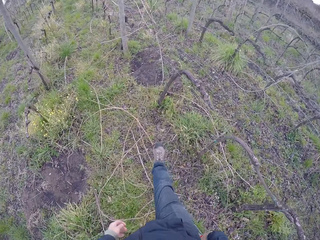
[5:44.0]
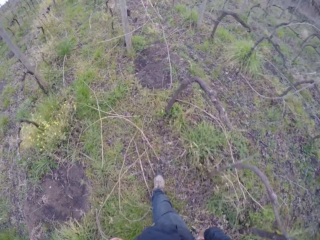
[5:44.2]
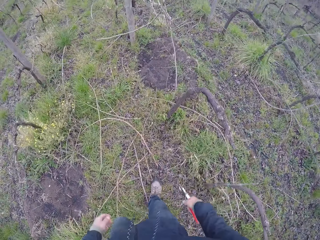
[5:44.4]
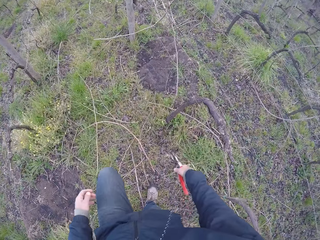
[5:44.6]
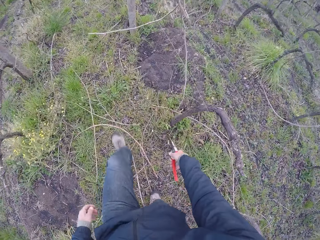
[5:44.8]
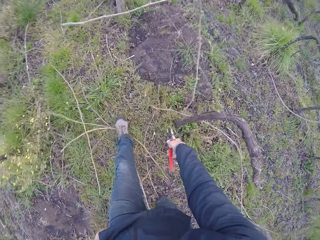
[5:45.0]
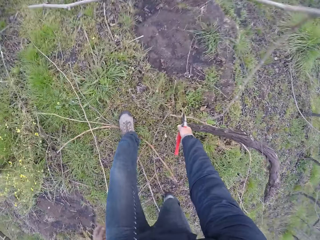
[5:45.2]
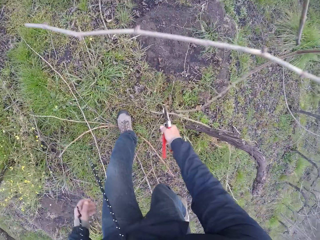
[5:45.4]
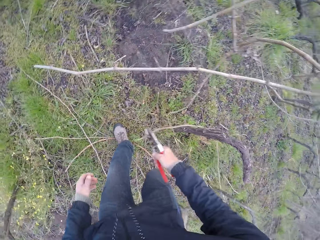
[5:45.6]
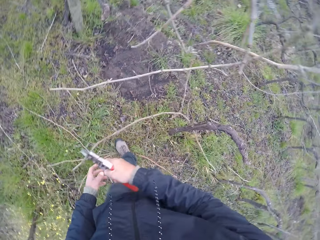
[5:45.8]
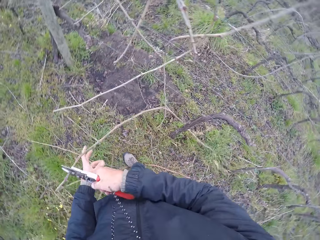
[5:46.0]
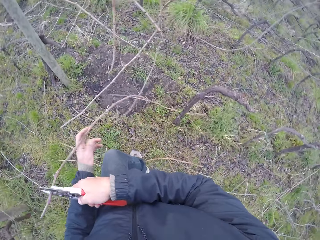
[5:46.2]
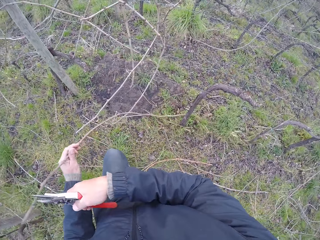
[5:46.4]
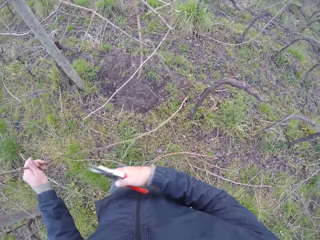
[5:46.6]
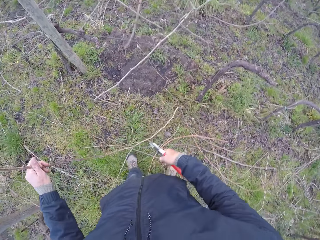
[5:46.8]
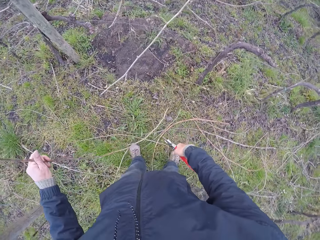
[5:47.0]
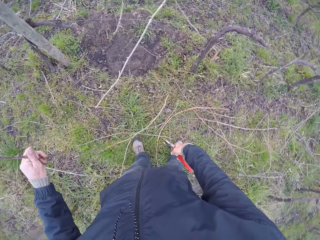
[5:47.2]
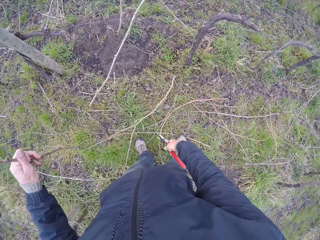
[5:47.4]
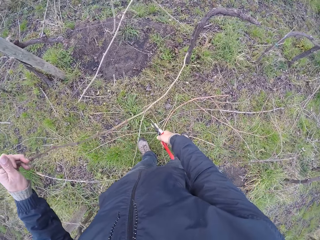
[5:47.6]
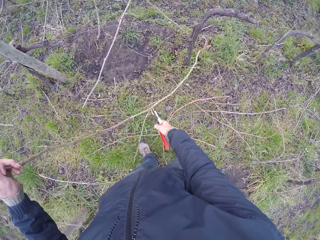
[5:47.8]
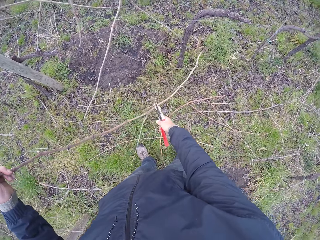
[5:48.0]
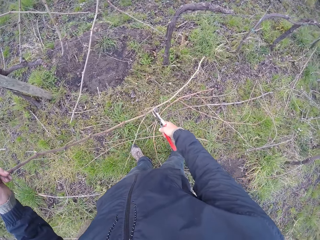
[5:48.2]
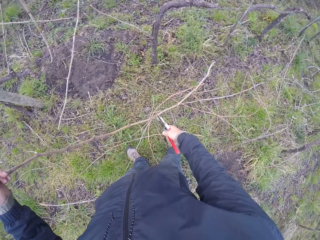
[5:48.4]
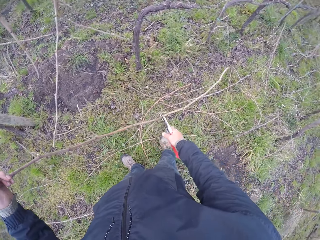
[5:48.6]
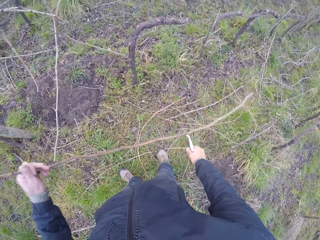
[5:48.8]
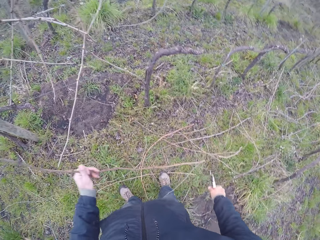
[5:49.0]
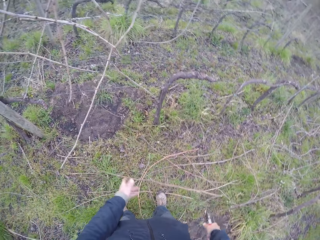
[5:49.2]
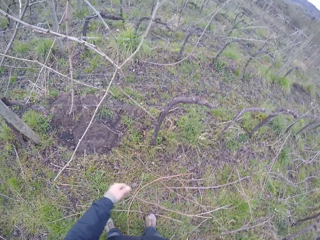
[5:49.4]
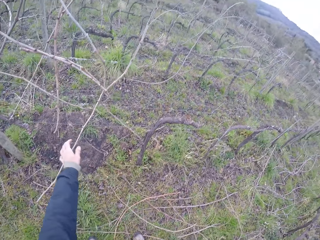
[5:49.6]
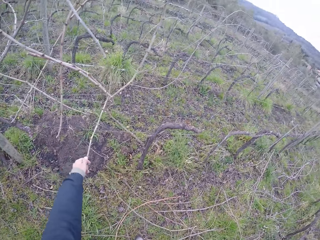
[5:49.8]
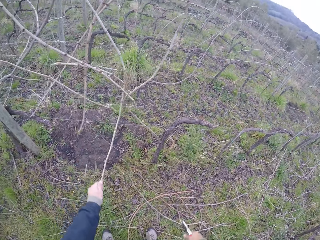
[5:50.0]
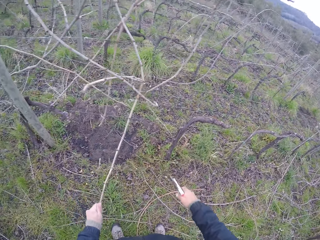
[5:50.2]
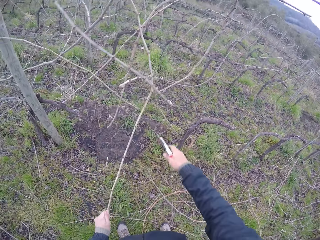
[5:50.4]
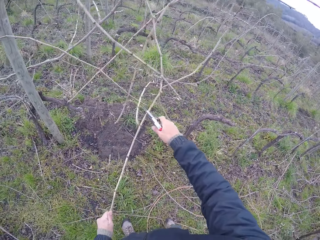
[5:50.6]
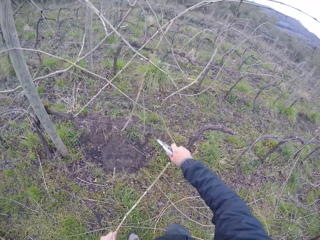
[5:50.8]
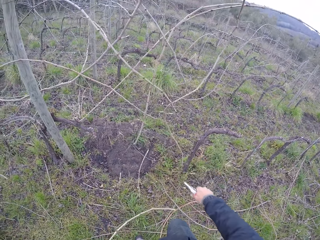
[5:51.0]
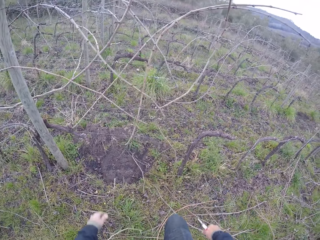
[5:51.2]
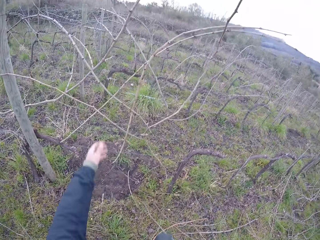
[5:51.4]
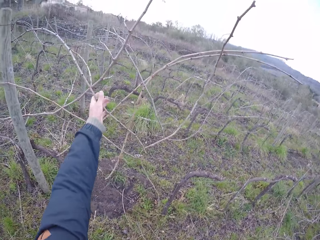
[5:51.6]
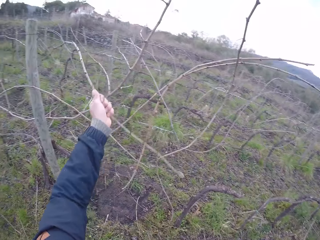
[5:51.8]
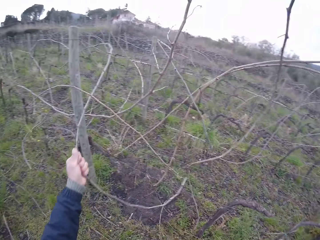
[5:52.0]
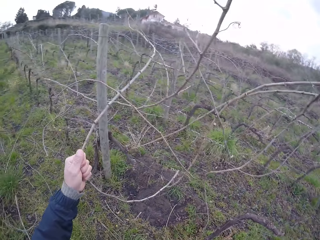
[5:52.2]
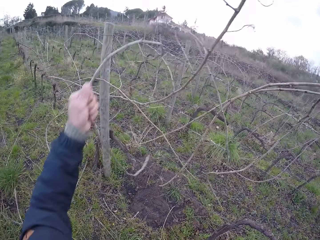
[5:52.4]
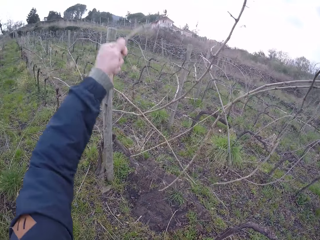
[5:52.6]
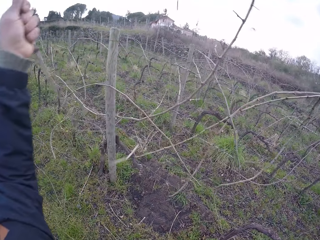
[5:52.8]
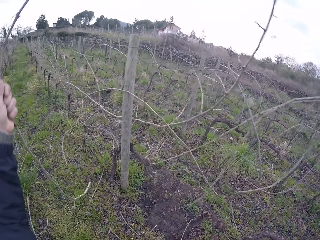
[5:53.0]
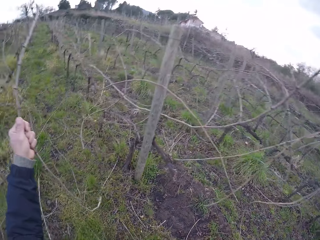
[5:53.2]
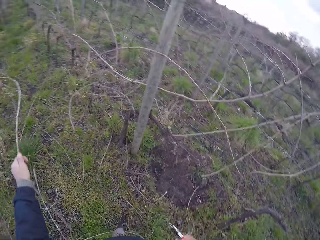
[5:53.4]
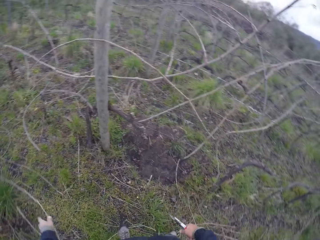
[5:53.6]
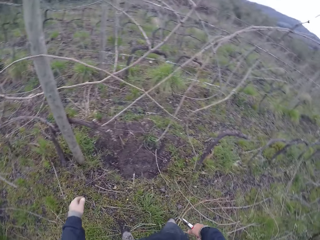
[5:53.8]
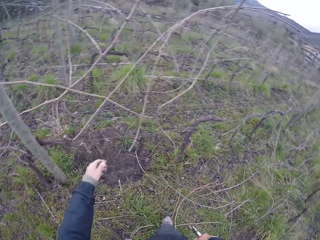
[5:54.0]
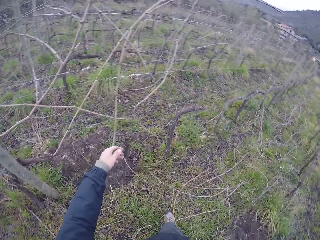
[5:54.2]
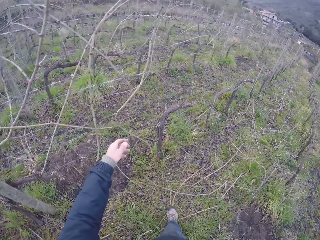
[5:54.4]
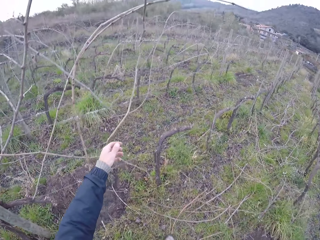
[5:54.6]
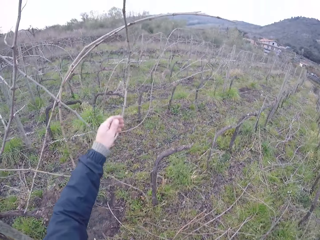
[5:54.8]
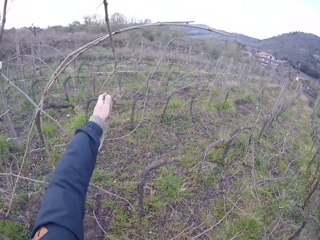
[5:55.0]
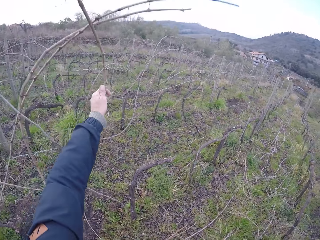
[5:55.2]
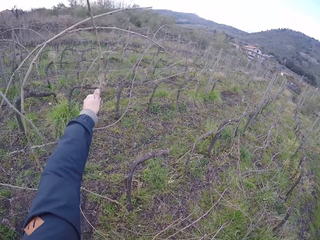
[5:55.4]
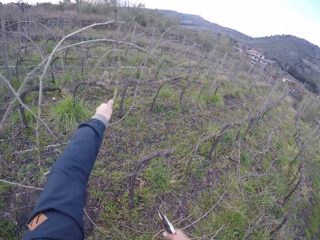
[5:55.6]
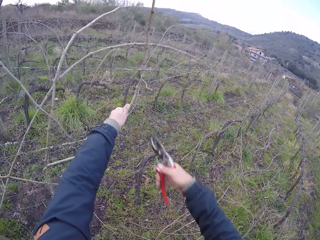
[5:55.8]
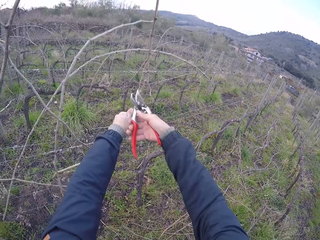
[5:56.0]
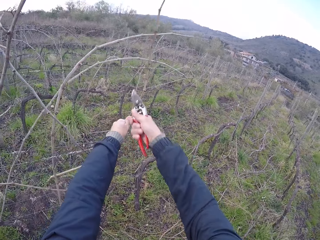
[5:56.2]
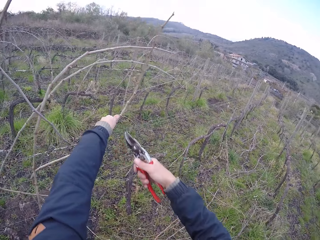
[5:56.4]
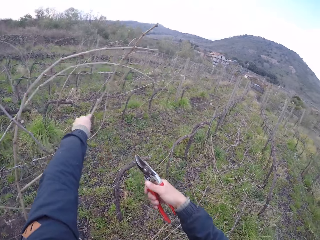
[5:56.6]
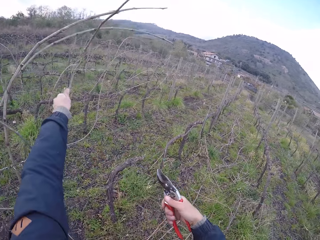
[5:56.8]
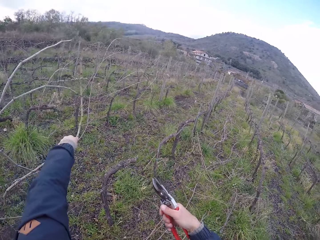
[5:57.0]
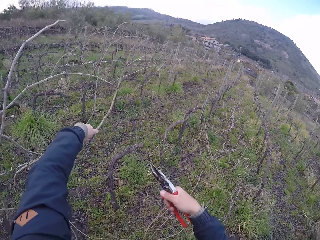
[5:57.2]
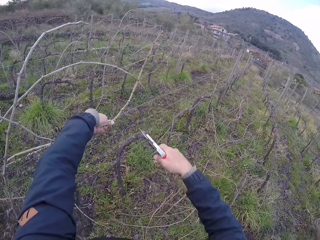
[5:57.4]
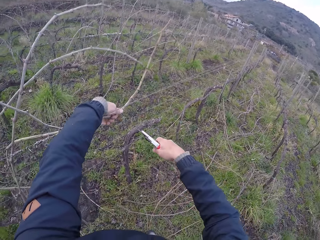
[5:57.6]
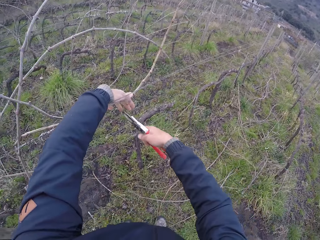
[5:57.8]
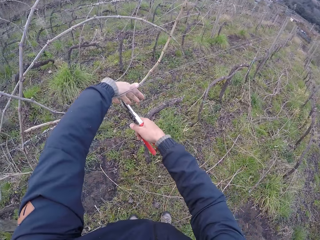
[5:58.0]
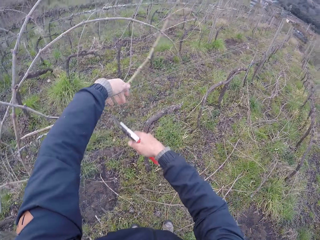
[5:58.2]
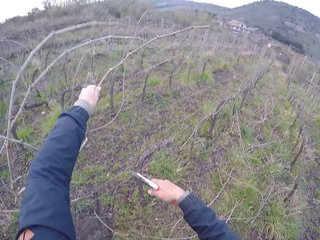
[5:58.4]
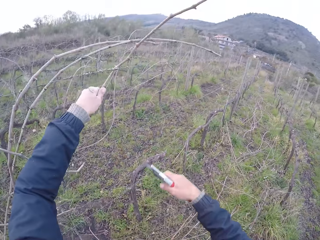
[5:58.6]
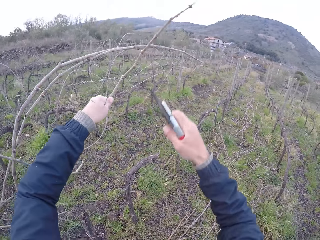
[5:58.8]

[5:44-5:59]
The camera wearer picks a twig on the ground with the secateurs in his right hand. He holds the twig with his left hand. He cuts the twig in his left hand with the secateurs in his right hand. He drops the twig in his left hand on the ground. He pulls a twig with his left hand. He cuts the twig in his left hand with the secateurs in his right hand. He drops the twig in his left hand on the ground. He pulls a twig with his left hand. He drops the twig in his left hand on the ground. He holds a twig with his left hand. He cuts the twig in his left hand with the secateurs in his right hand. He pulls the twig with his left hand.

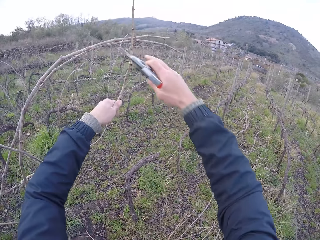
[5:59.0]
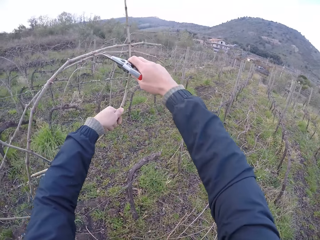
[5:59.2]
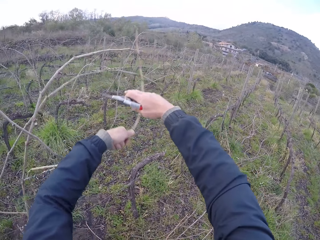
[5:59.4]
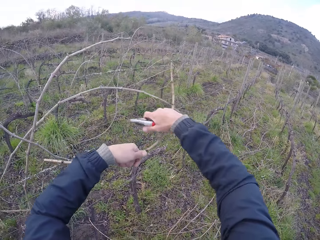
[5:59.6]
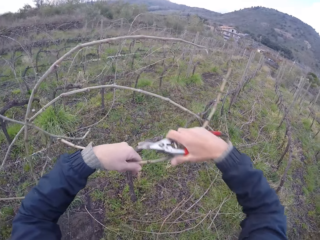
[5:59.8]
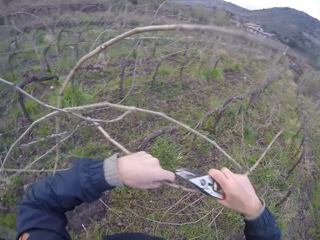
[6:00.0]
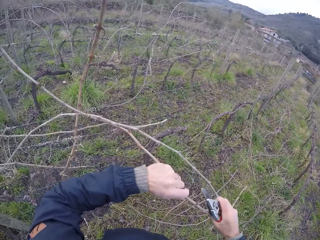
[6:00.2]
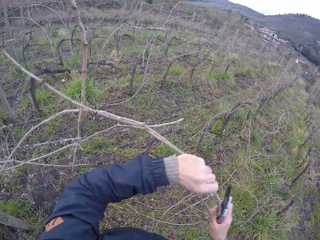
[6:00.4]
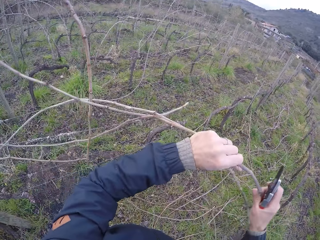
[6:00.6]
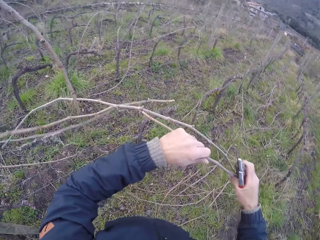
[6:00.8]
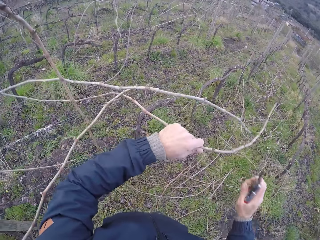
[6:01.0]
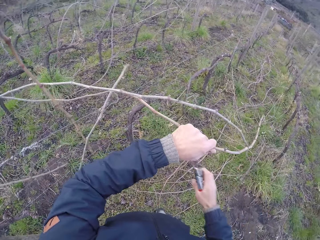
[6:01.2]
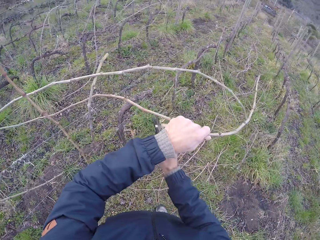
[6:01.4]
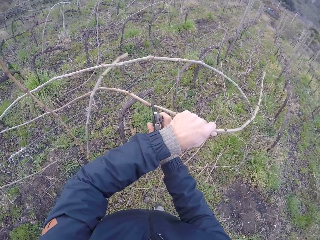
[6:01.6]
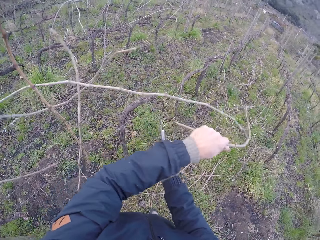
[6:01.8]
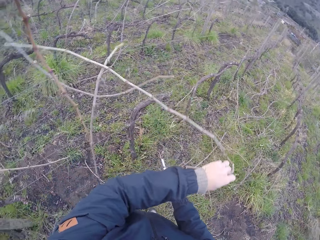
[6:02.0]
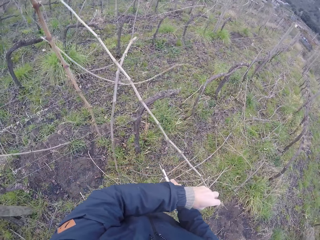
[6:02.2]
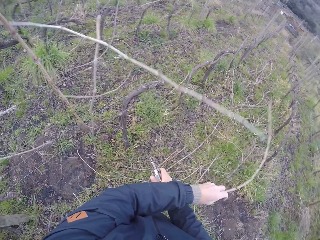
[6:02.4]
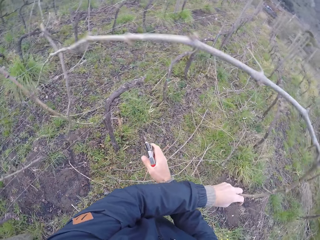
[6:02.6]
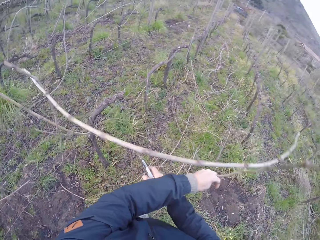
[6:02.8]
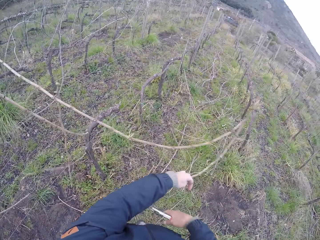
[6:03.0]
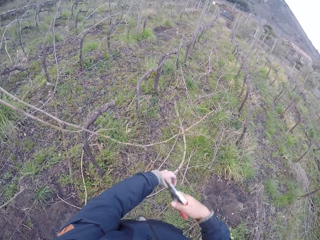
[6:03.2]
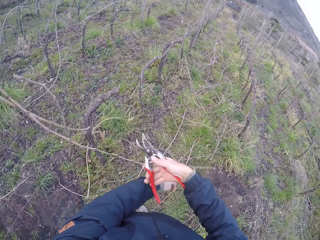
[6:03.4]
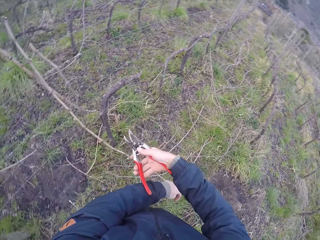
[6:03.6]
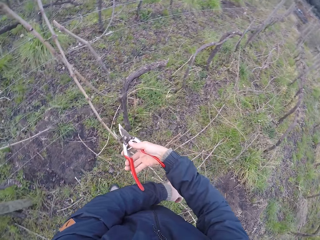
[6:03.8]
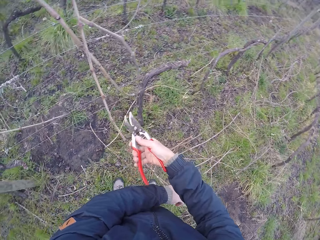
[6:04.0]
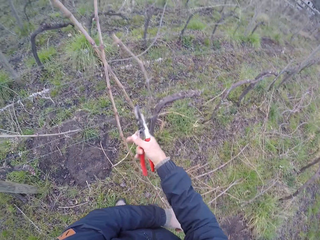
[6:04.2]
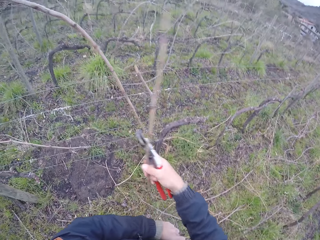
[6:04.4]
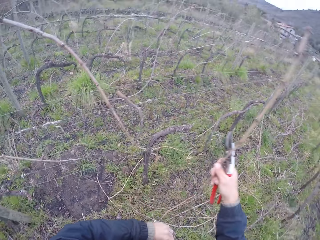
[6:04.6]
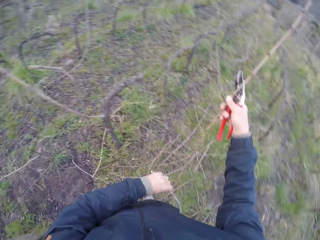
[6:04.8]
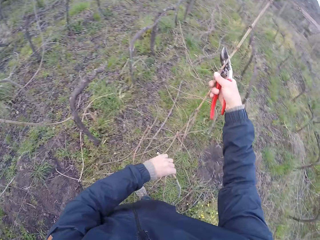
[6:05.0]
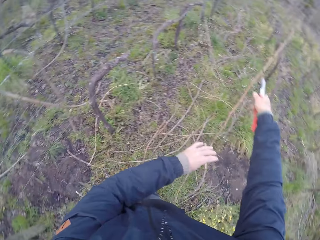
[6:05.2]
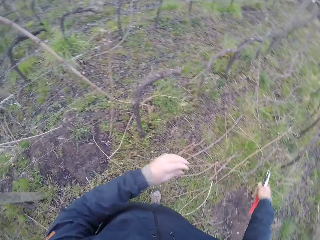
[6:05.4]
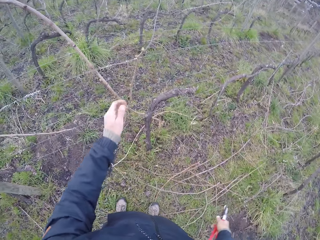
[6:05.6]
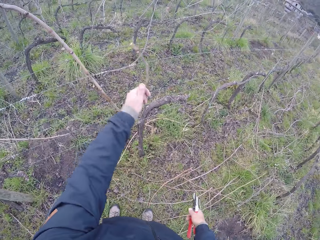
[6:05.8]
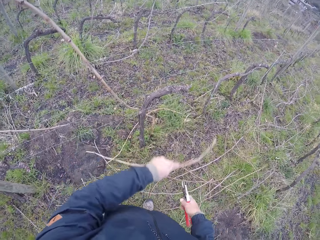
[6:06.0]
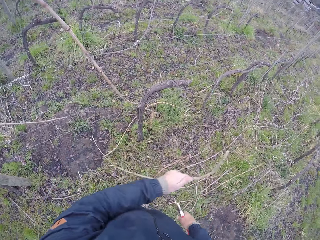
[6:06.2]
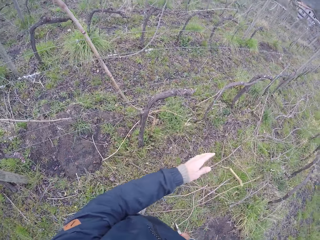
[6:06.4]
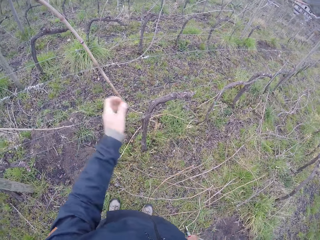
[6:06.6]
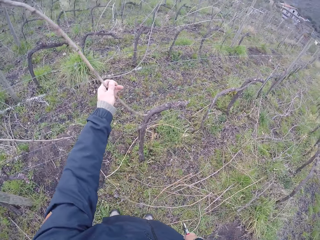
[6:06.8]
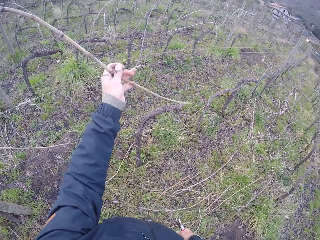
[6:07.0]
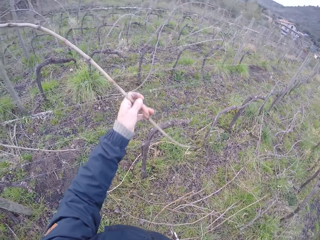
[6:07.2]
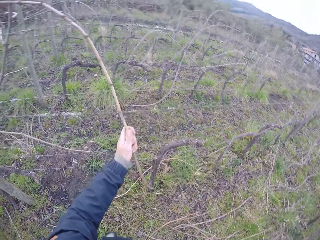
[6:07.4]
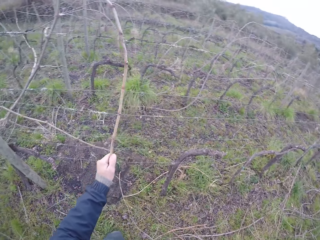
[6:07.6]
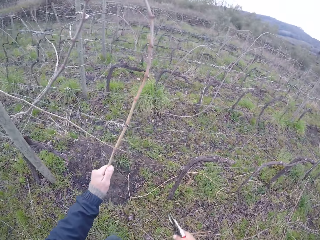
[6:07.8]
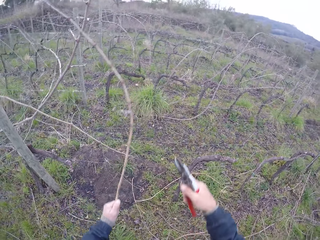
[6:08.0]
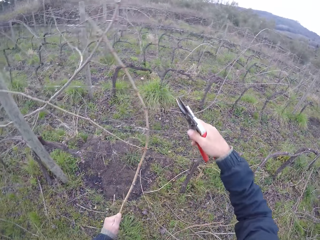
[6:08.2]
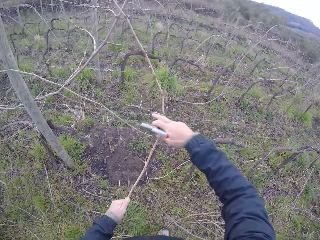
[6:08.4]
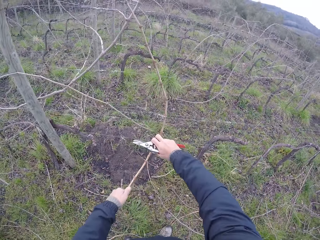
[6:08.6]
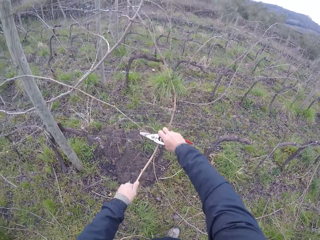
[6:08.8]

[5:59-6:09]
The camera wearer pulls the twig with both hands. He cuts the twig in his left hand with the secateurs in his right hand. He holds the twig in his left hand with both hands. He drops the twig on the ground with both hands. He pulls a twig with his left hand. He drops the twig in his left hand on the ground. He pulls a twig with his left hand.
